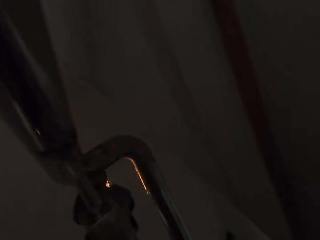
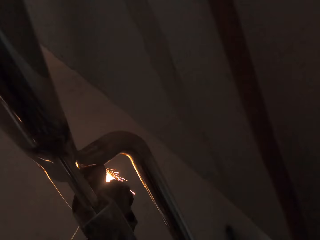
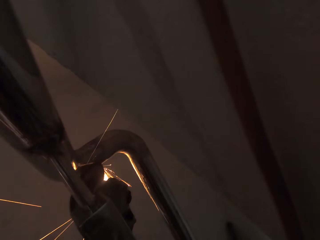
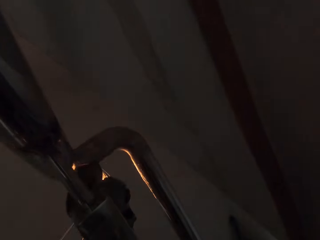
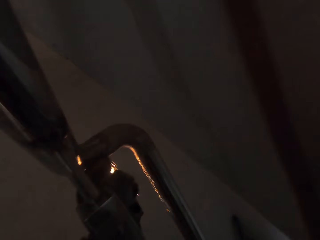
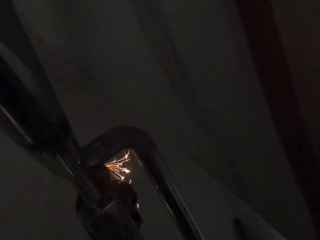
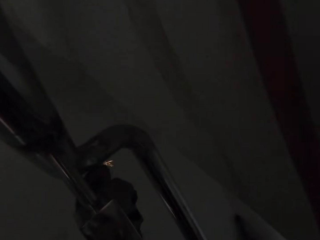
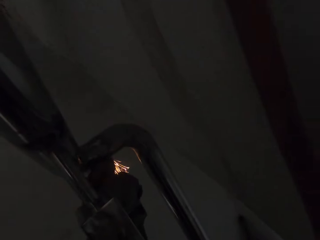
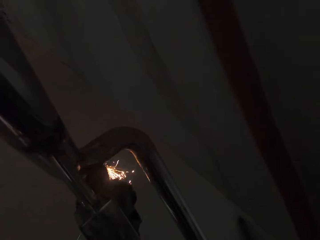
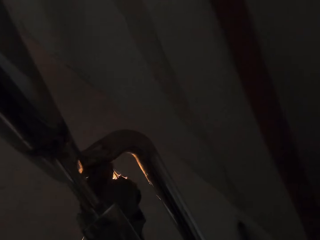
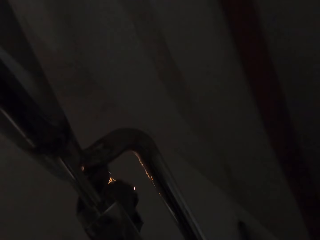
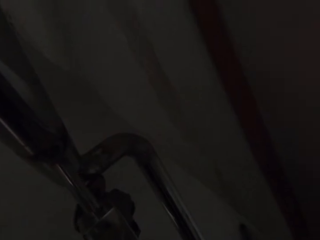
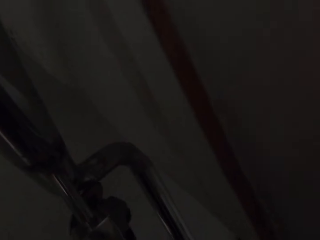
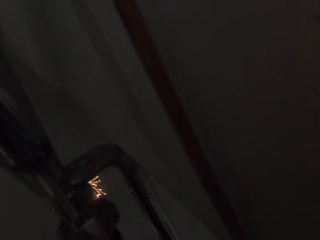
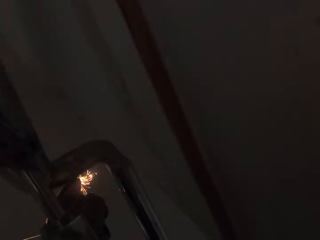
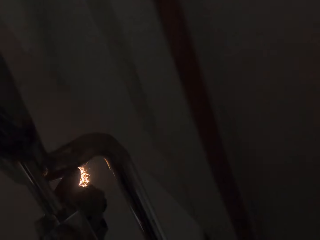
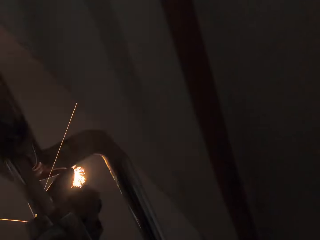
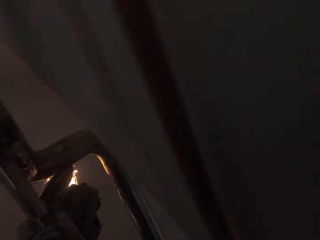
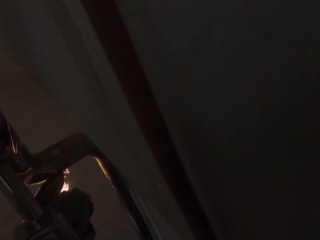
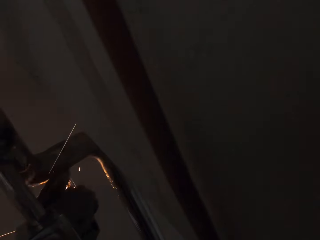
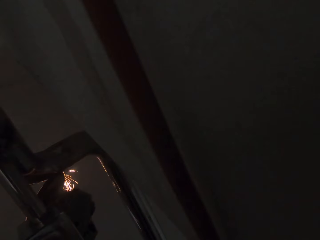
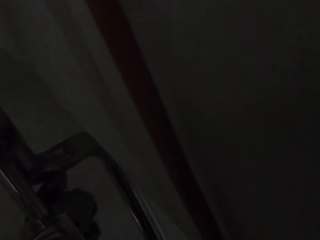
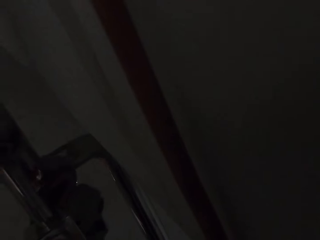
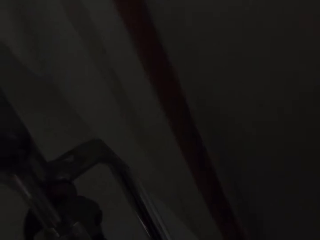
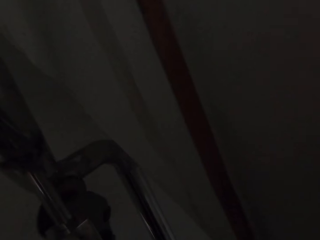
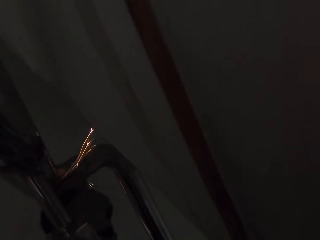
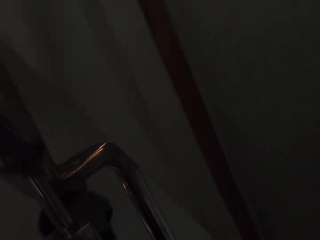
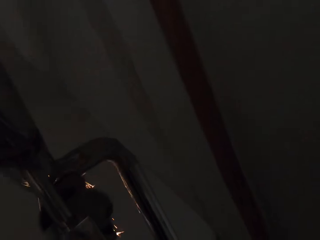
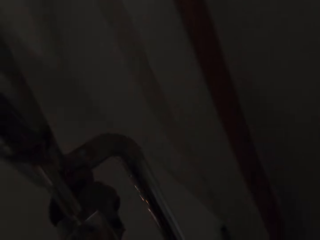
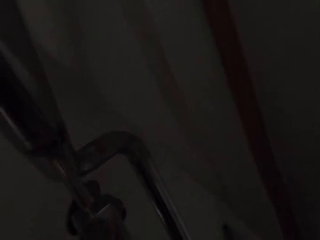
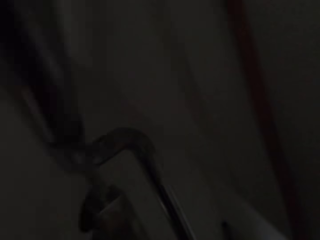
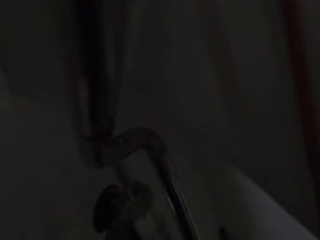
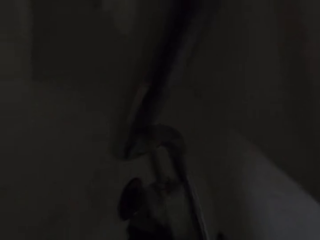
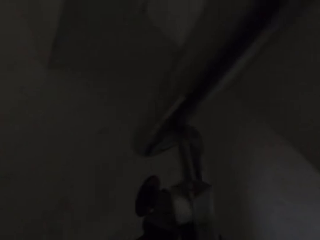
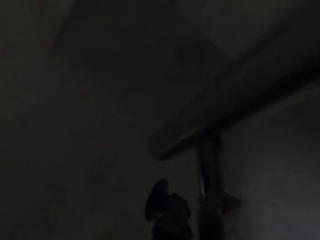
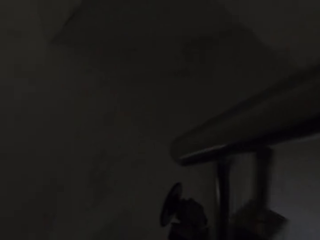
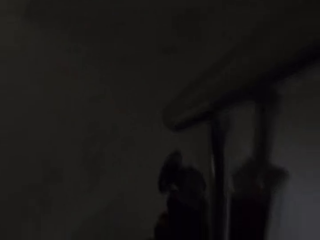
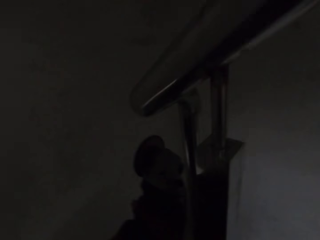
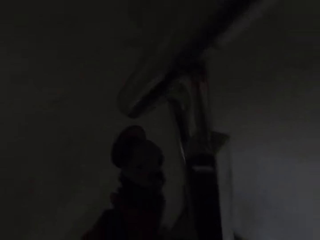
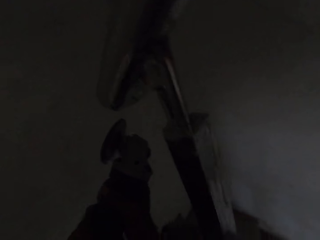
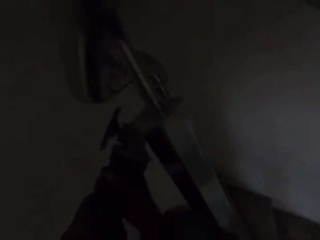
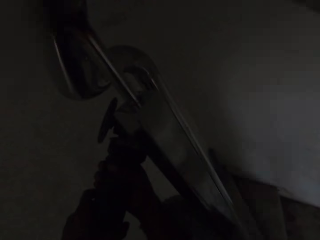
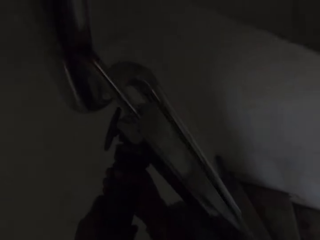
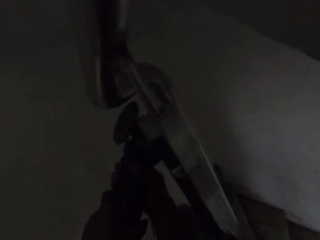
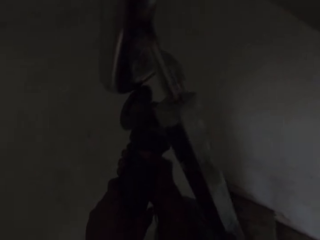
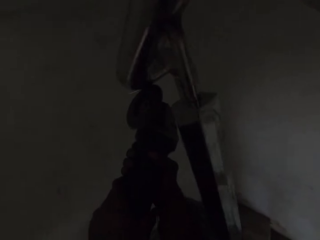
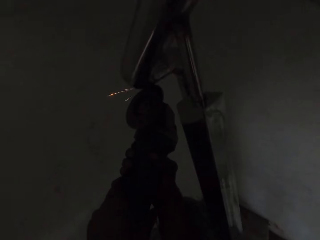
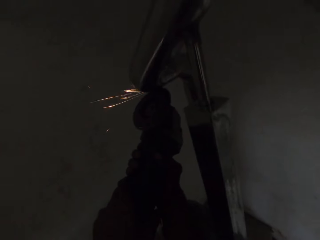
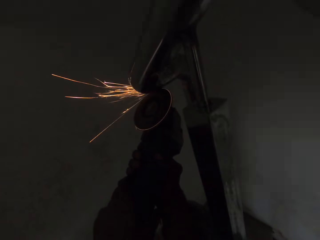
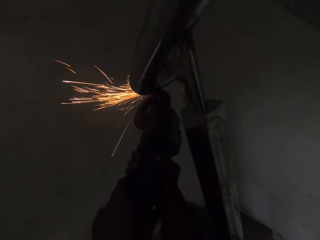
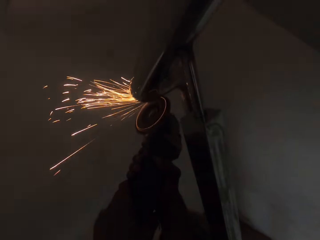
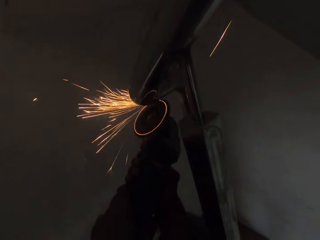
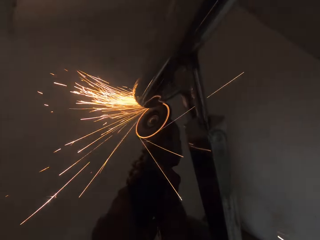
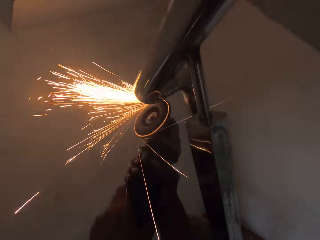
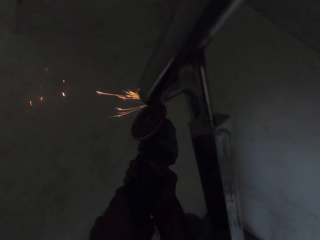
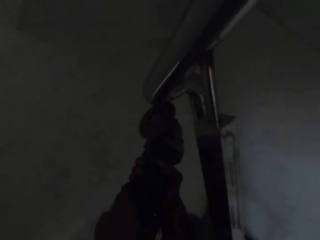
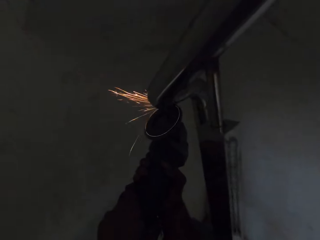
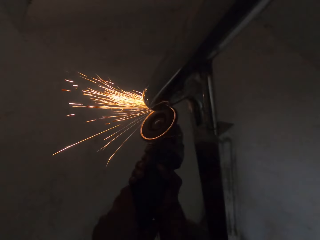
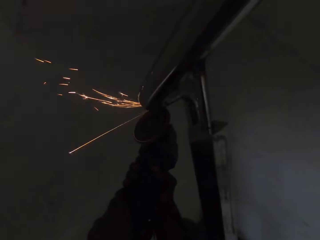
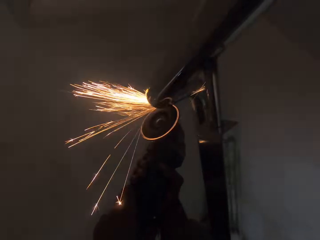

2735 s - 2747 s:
The camera wearer moves his head. He refines a metal railing. He moves his head. He refines the metal railing.

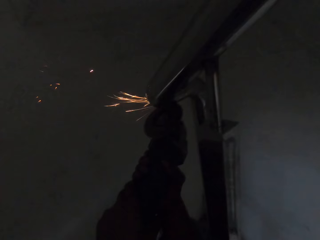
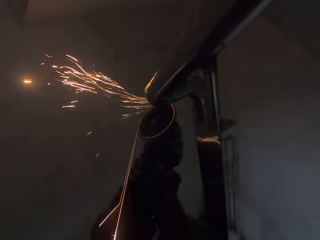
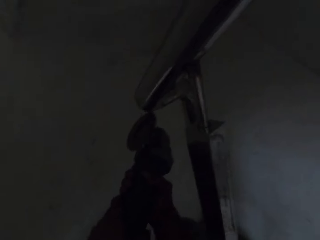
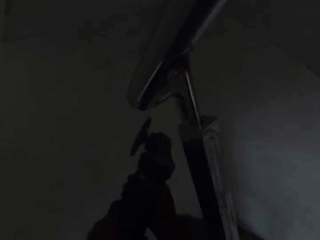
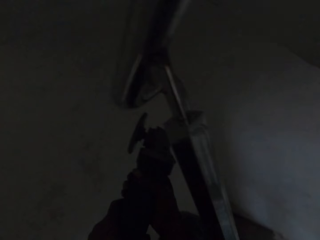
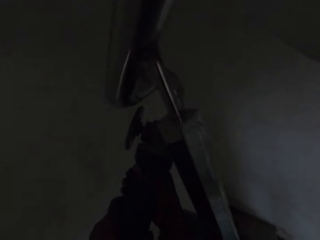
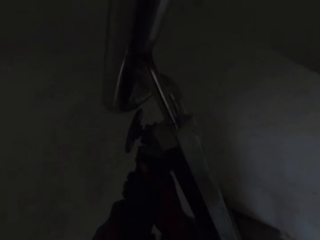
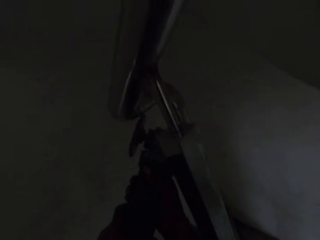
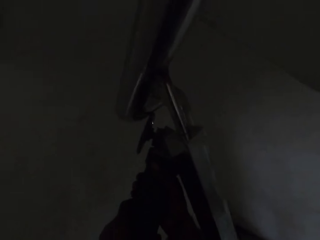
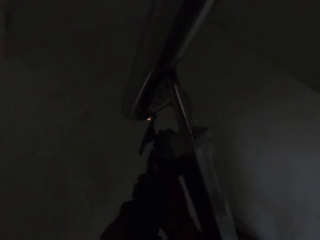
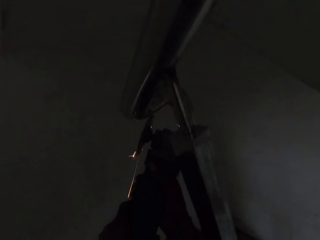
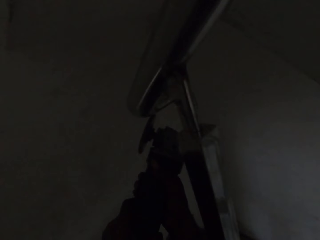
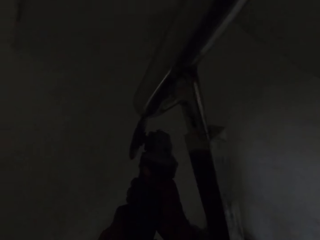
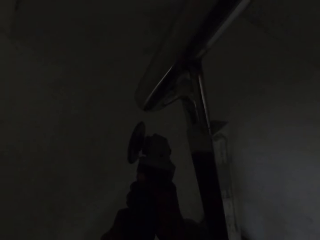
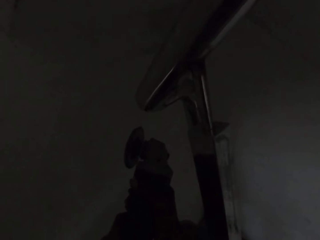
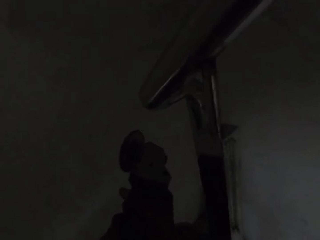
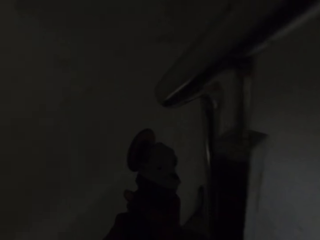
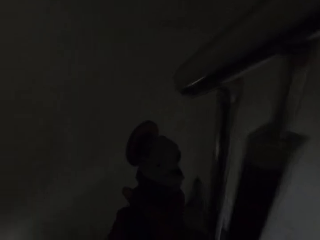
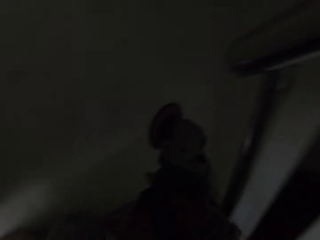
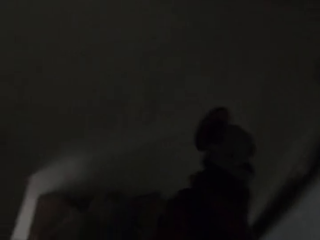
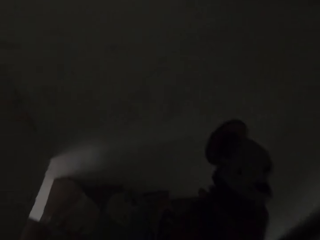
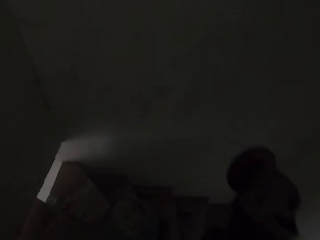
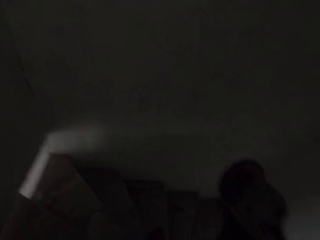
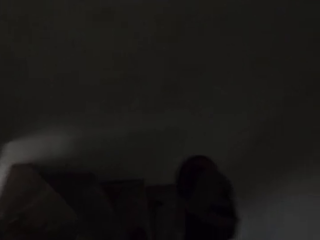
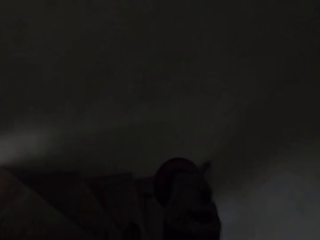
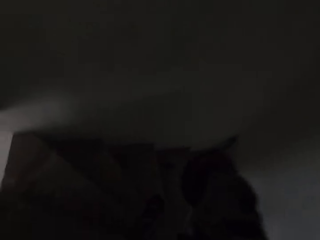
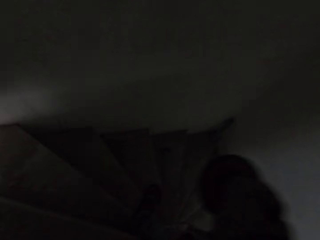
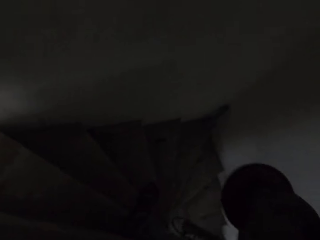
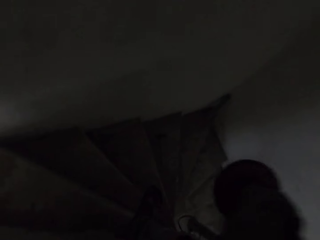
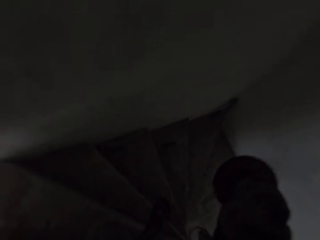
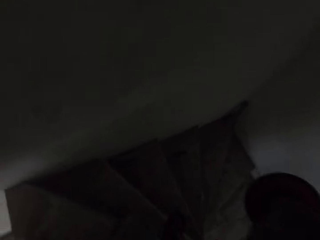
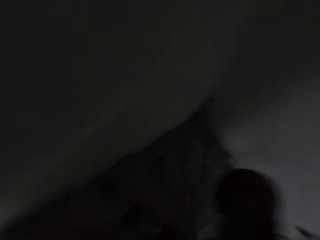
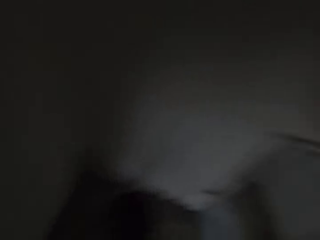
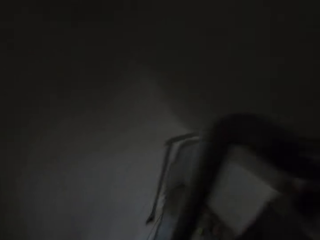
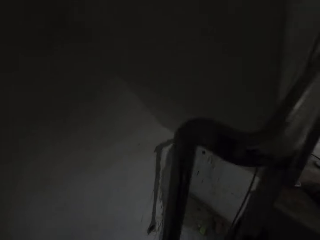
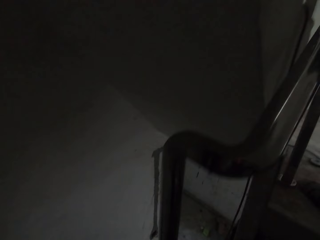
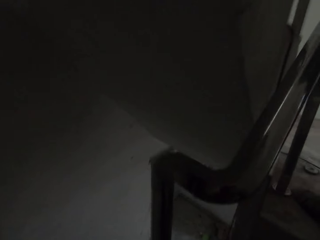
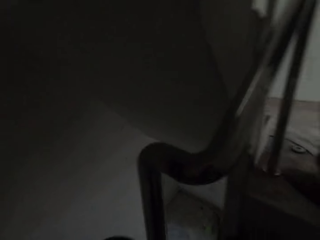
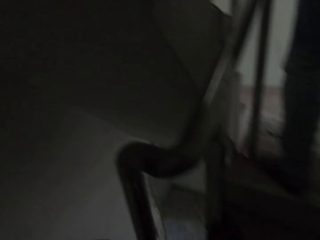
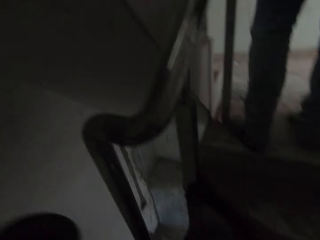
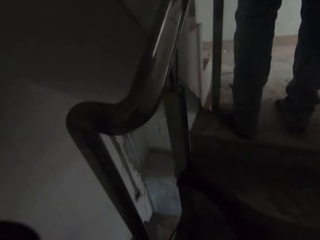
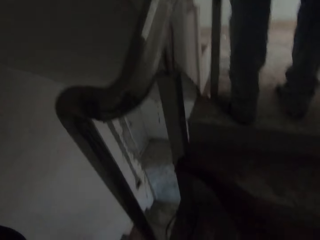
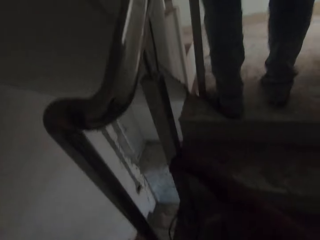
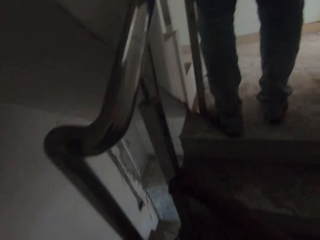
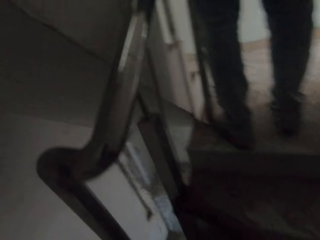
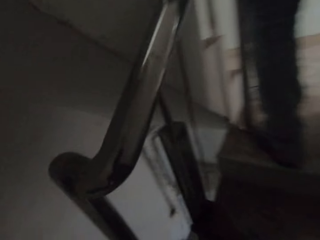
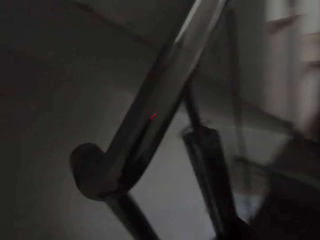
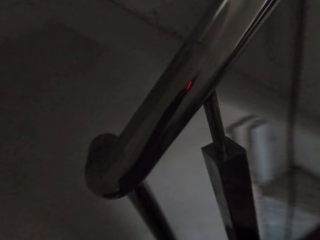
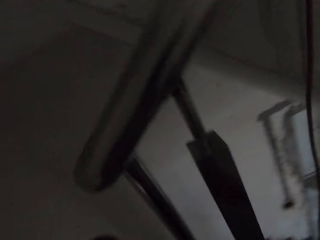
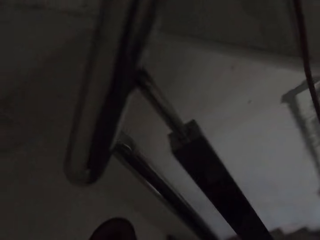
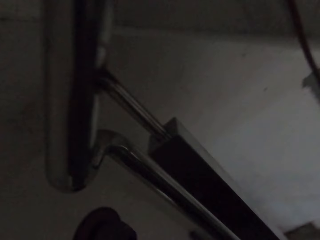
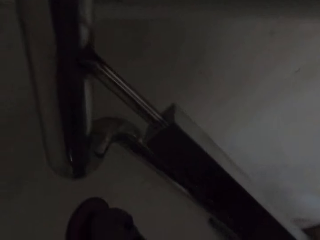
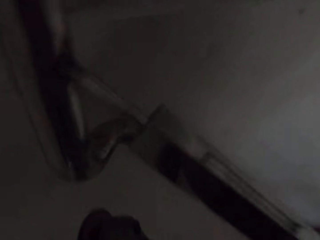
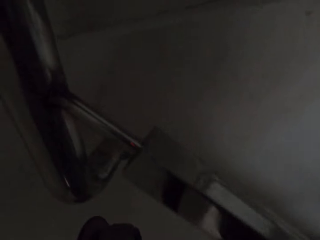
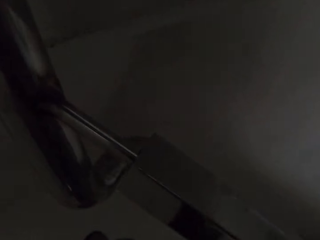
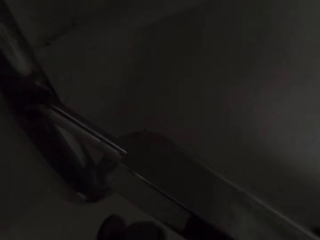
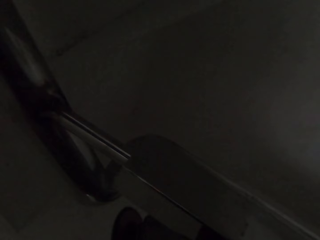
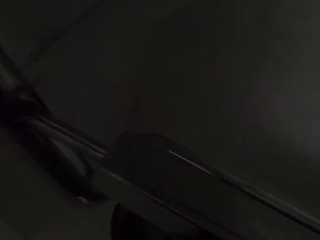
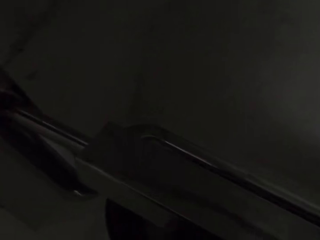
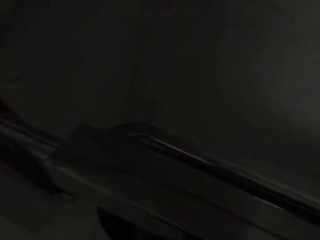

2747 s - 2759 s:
The camera wearer pauses. They refine a metal railing. They pause. They look around the building. A man stands. The camera wearer looks around the building.
